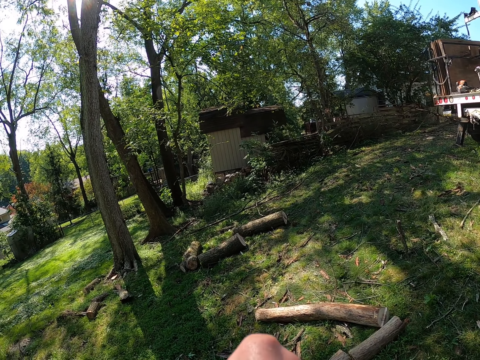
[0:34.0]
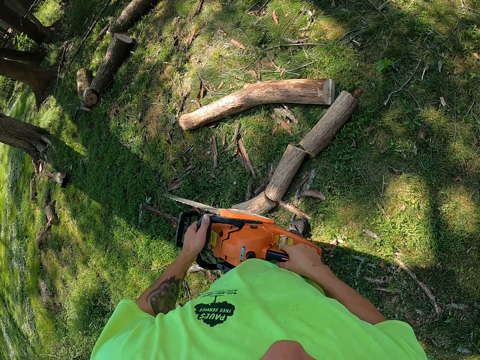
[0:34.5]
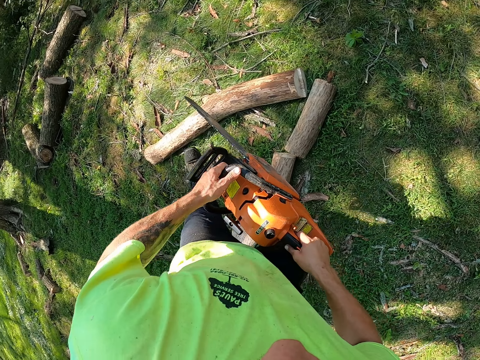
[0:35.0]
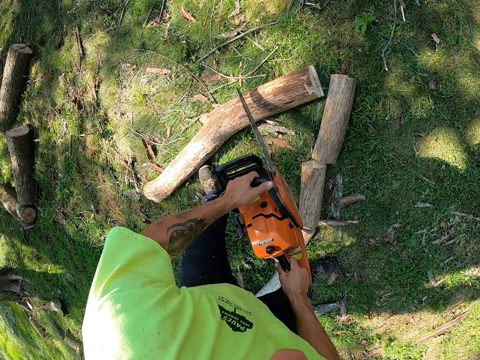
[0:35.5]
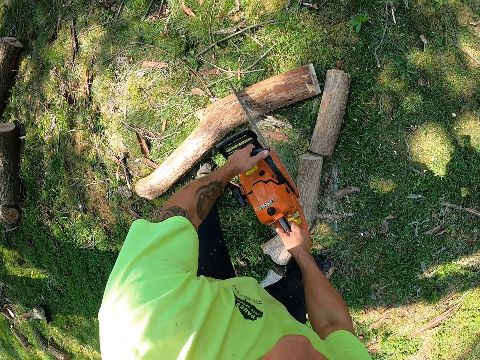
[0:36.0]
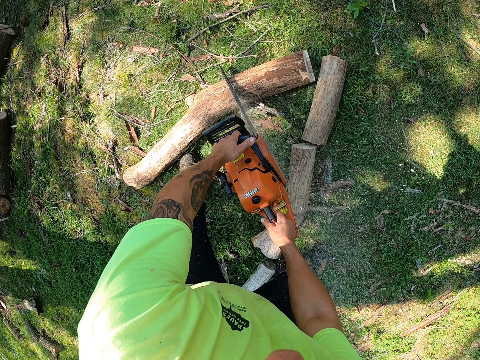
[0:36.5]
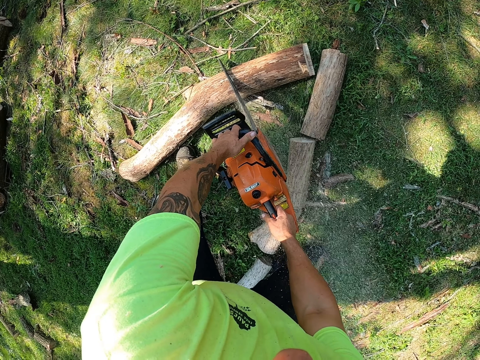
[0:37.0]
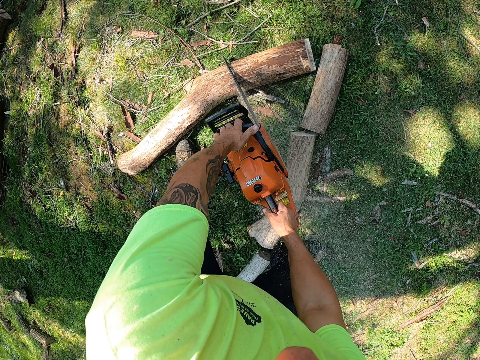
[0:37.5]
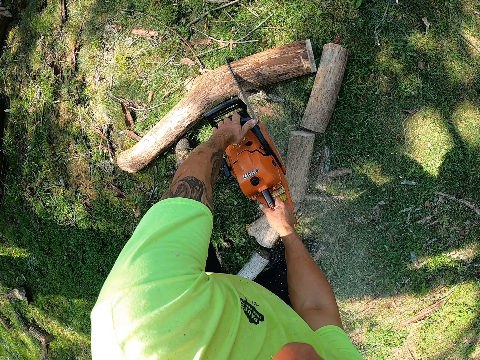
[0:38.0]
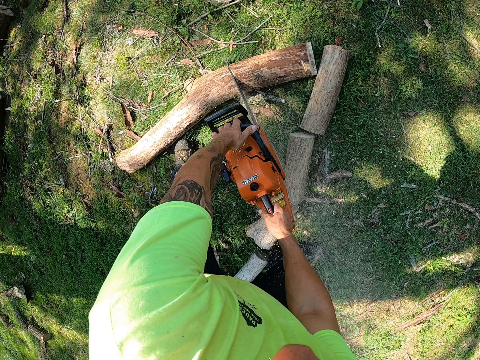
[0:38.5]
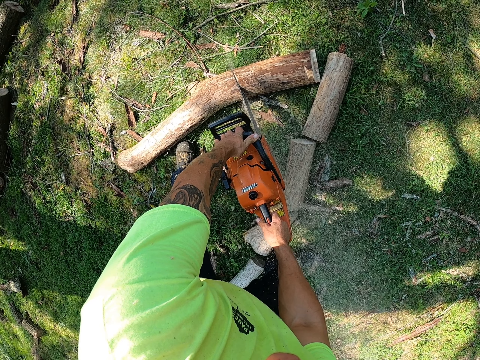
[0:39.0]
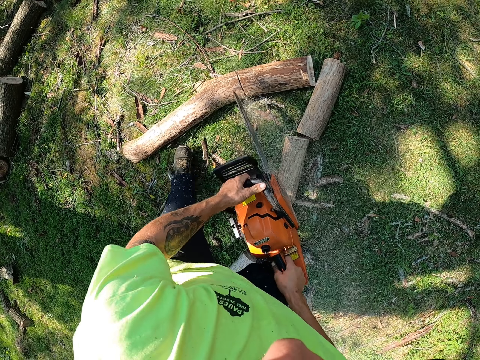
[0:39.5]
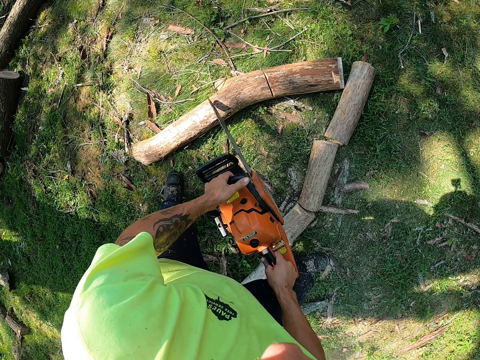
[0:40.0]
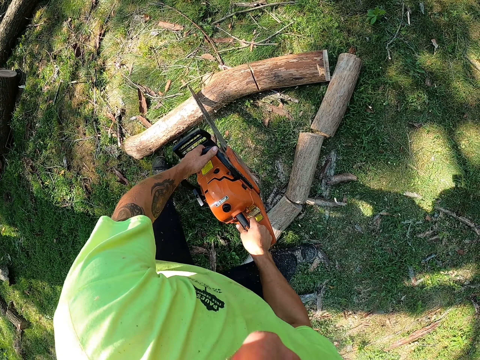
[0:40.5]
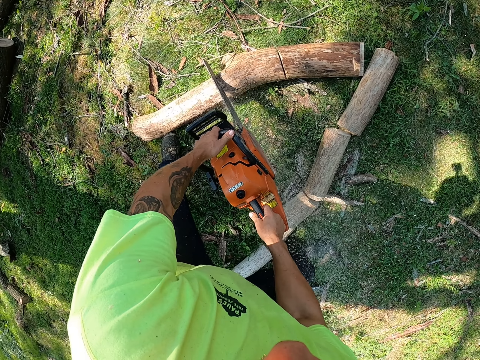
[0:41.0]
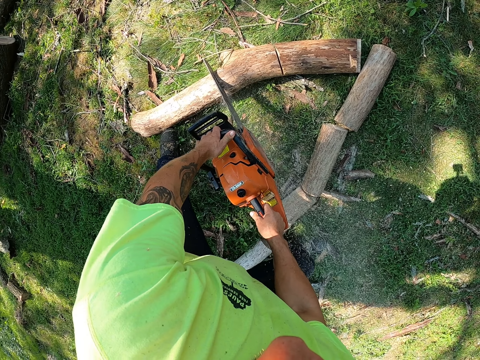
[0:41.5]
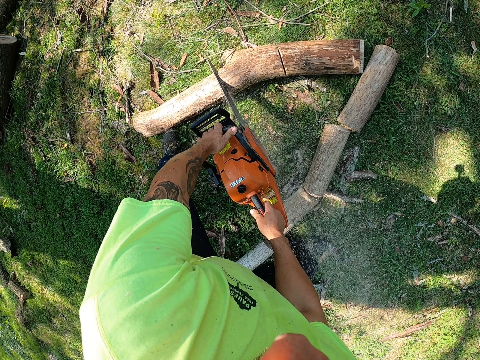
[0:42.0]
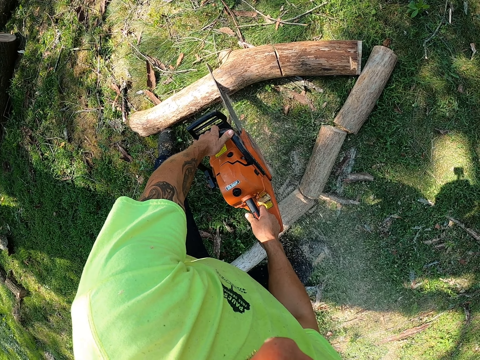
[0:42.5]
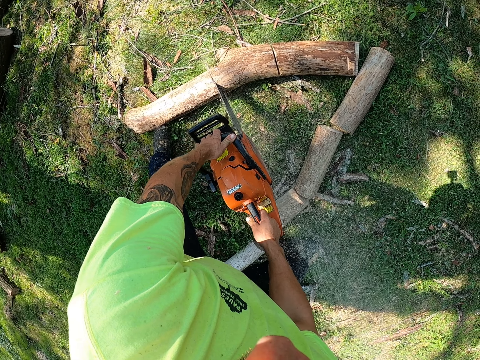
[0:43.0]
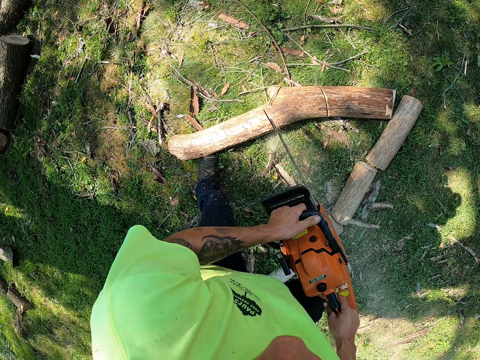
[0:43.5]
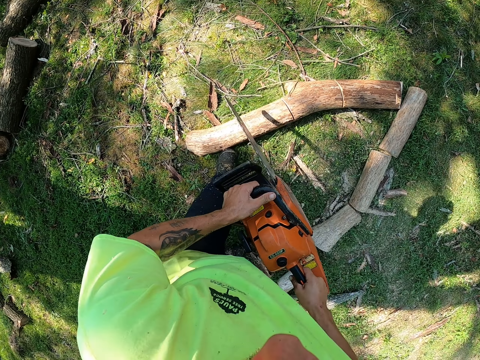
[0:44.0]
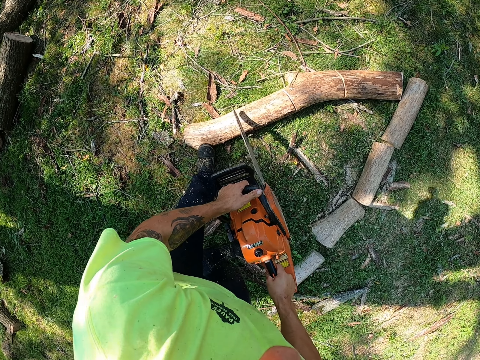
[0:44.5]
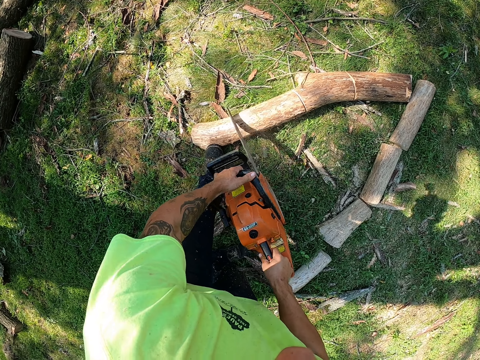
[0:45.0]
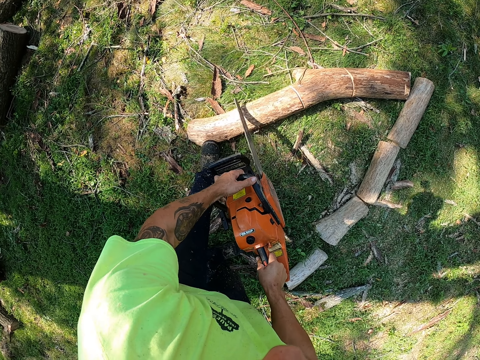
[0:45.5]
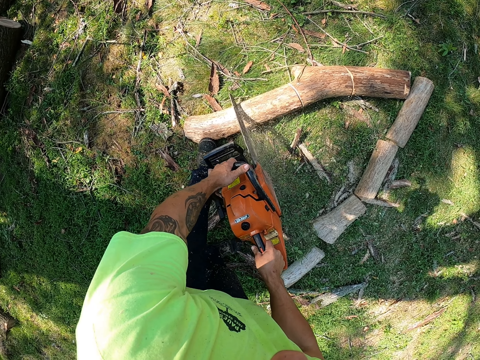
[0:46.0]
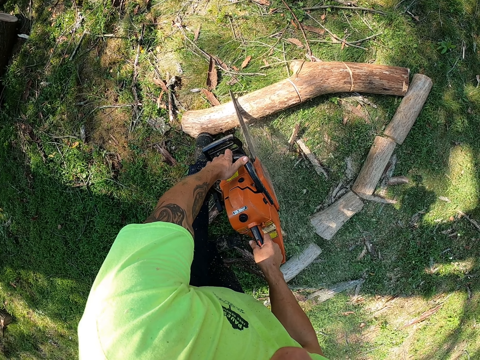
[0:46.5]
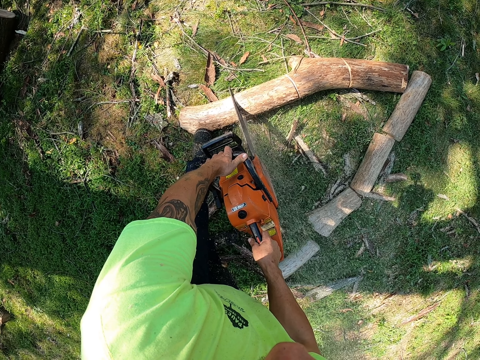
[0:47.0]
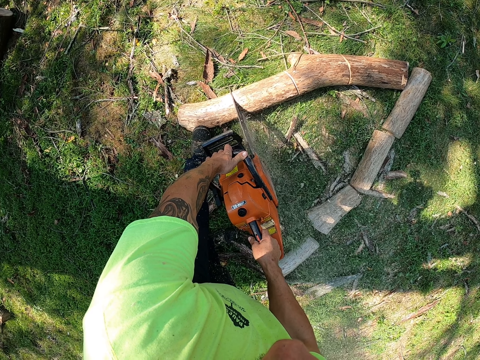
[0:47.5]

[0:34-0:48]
The camera wearer cuts the log of wood on the ground with the chainsaw in both hands. They cut it repeatedly.

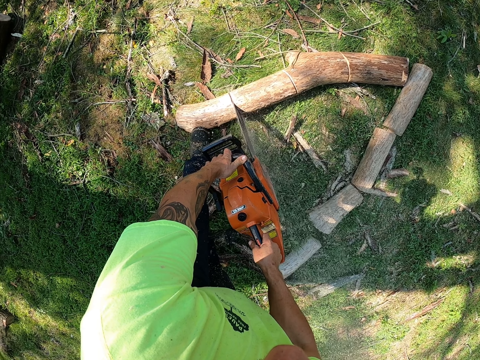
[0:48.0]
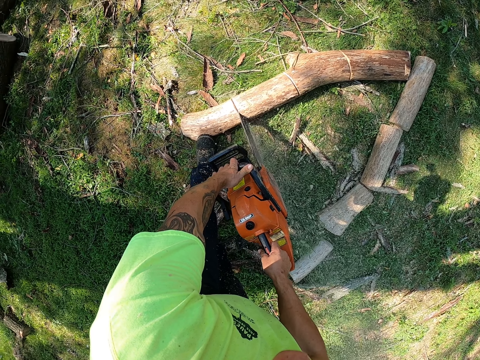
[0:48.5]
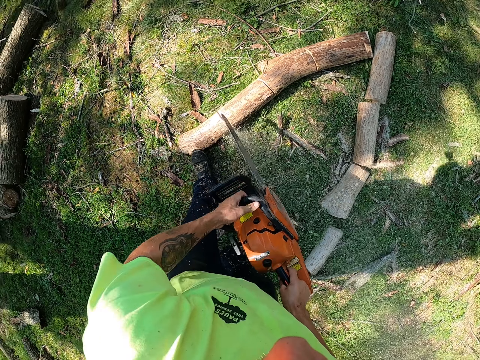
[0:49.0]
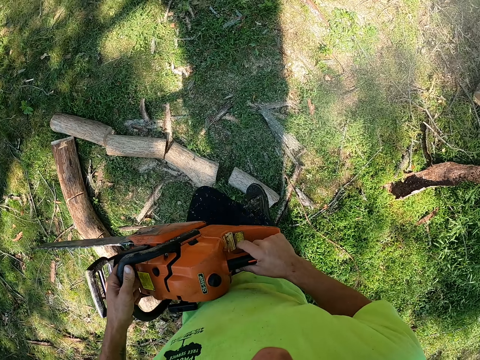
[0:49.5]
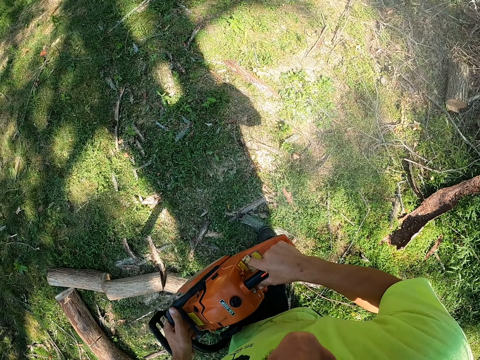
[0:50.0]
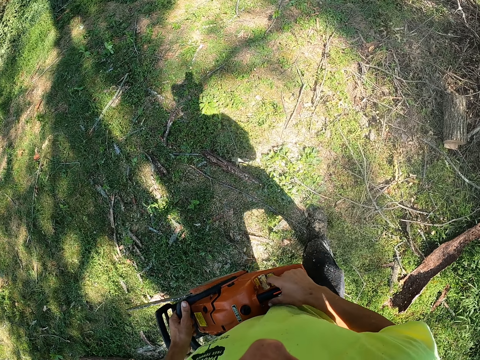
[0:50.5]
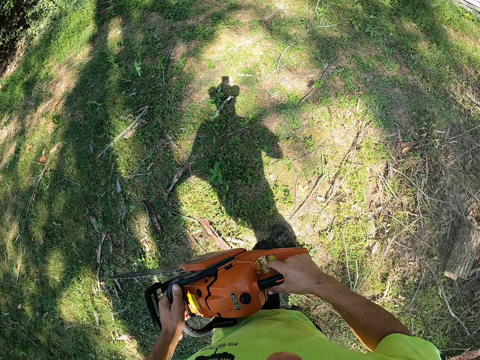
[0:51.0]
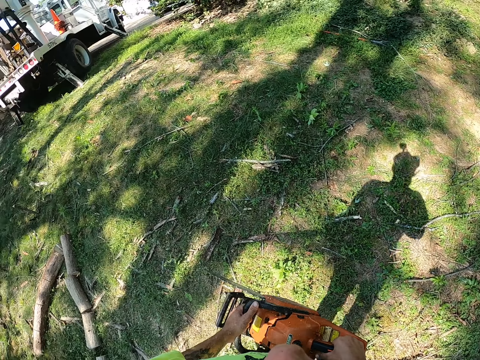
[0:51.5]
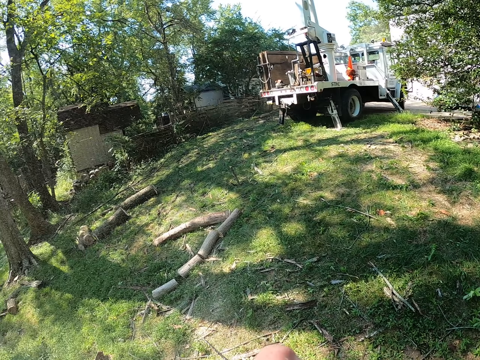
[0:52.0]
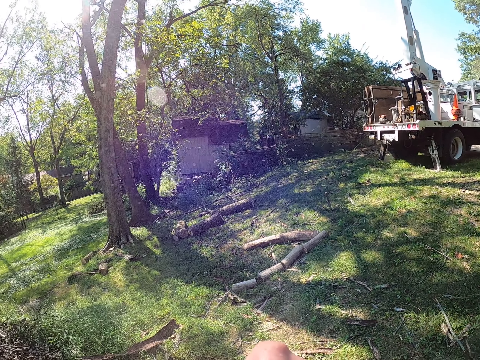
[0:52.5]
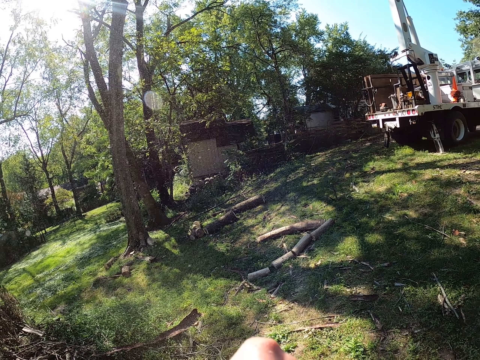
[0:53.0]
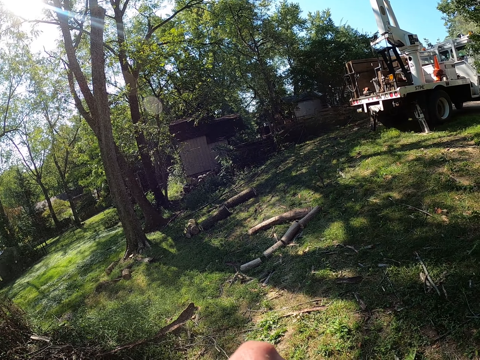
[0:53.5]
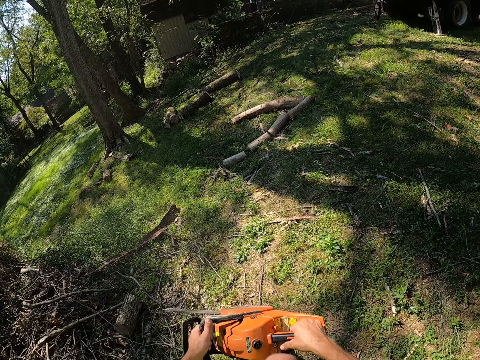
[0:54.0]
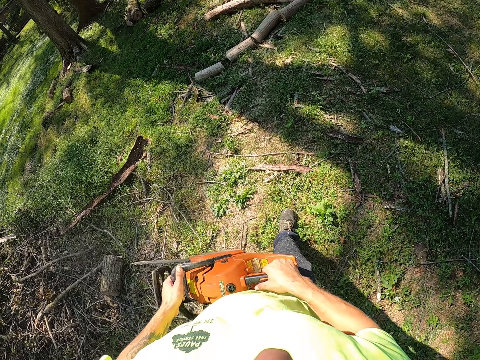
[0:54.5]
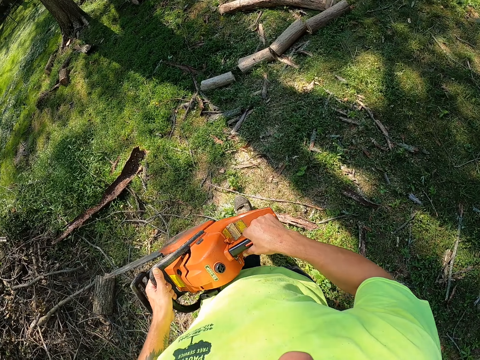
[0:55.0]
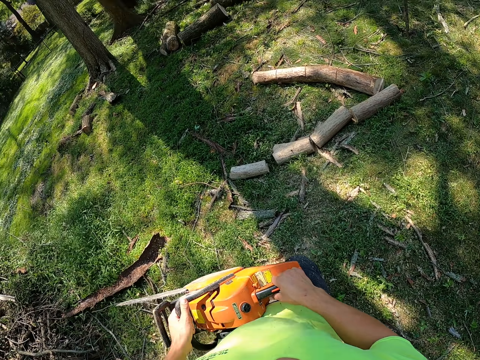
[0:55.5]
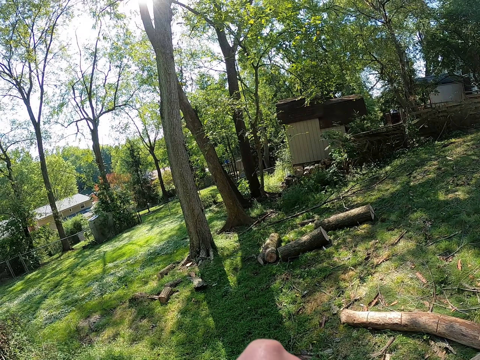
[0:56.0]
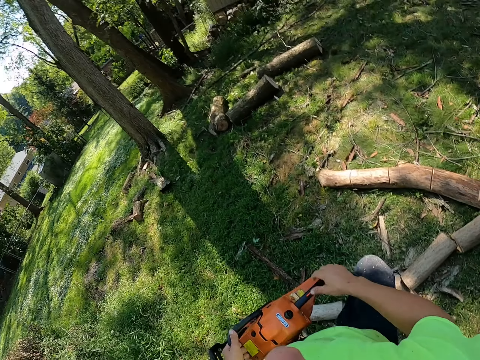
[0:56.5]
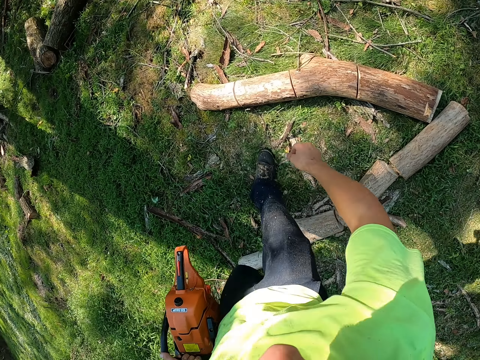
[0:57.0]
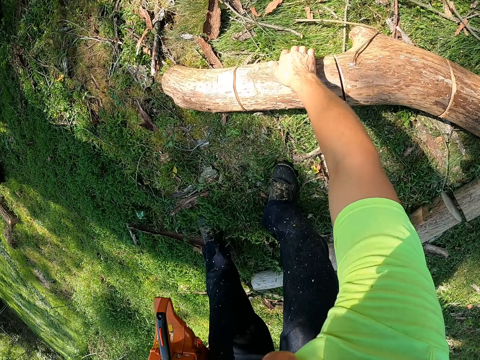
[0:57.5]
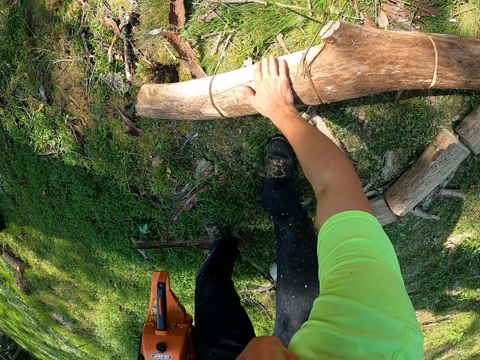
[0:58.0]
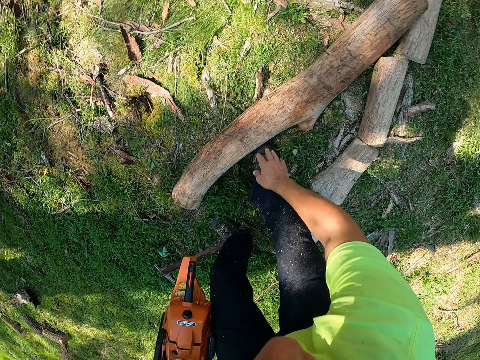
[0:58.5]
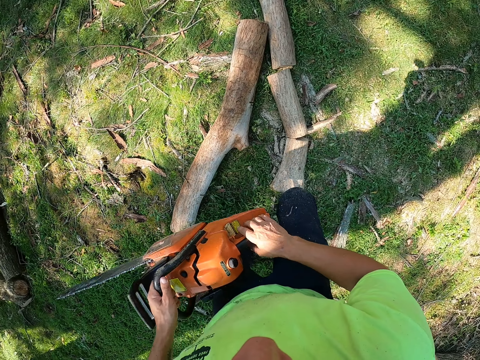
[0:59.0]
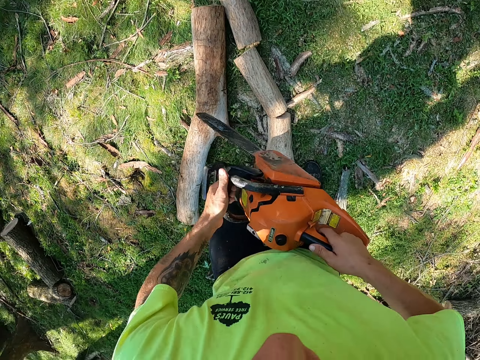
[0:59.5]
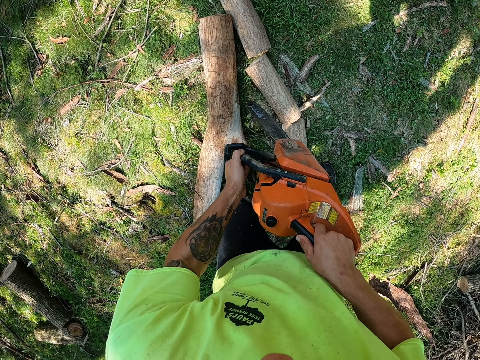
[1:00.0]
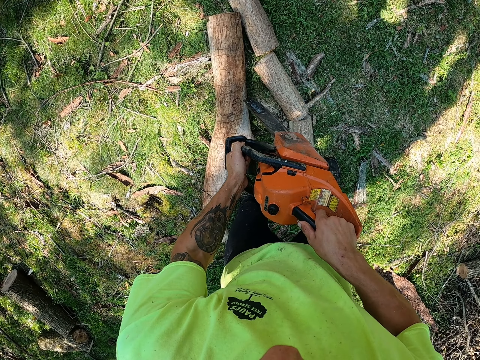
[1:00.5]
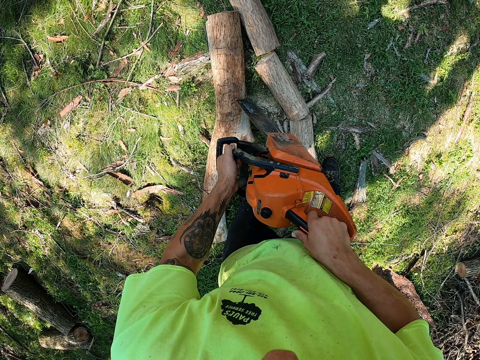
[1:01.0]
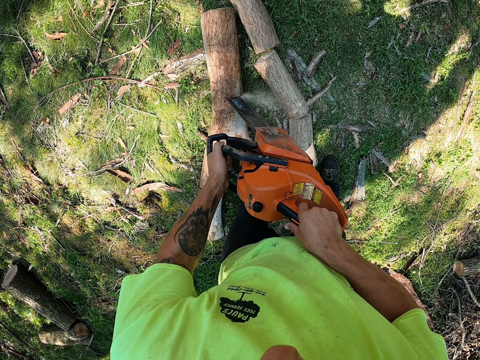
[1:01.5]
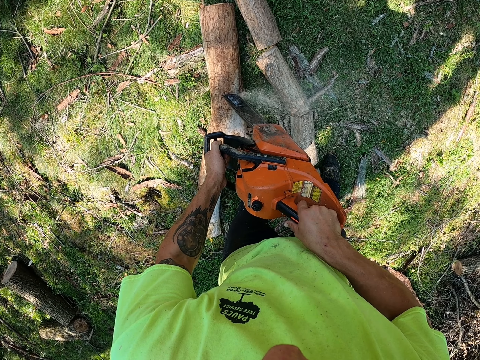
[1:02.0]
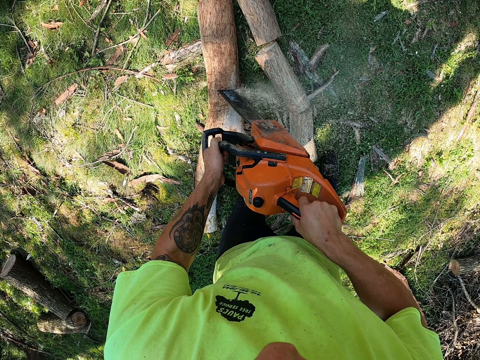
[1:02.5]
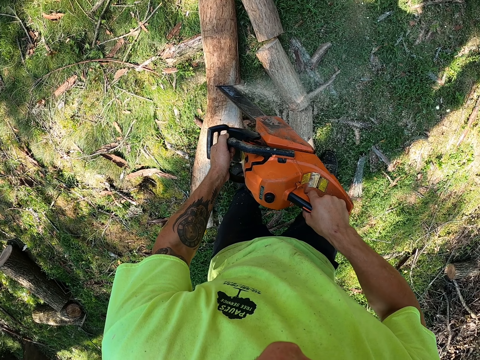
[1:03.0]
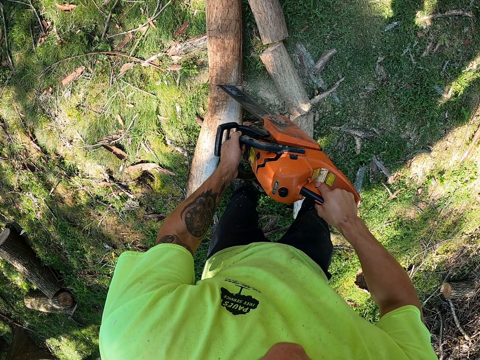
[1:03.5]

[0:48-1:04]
The camera wearer walks around the tree garden with the chainsaw in his hands. He rolls the log of wood on the ground with his right hand. He cuts the log of wood on the ground with the chainsaw in both hands.
